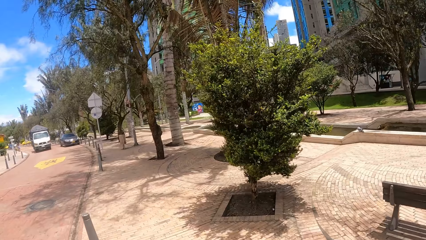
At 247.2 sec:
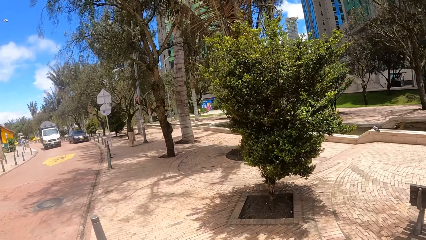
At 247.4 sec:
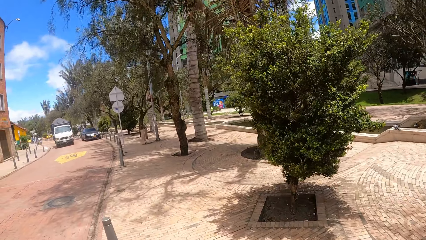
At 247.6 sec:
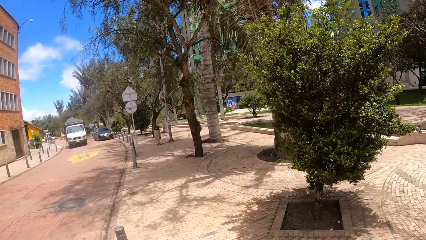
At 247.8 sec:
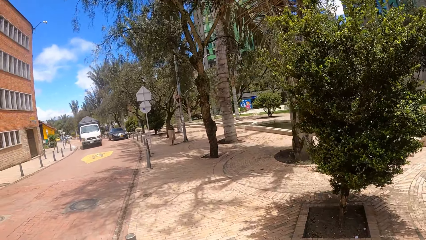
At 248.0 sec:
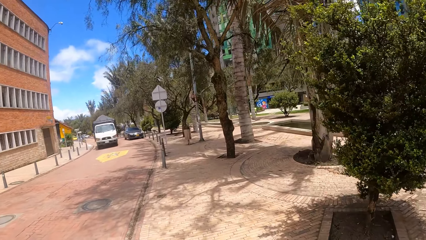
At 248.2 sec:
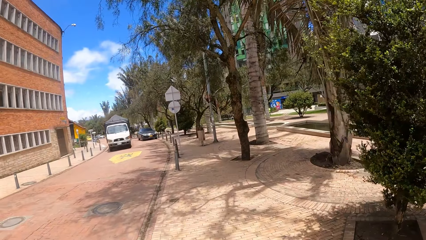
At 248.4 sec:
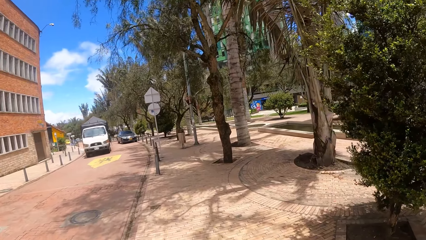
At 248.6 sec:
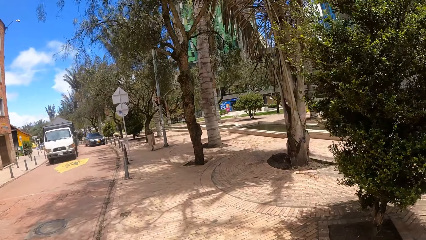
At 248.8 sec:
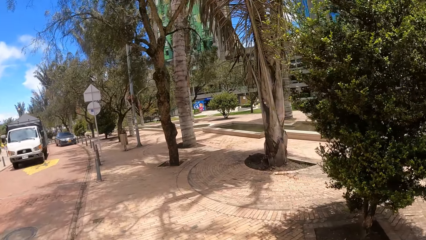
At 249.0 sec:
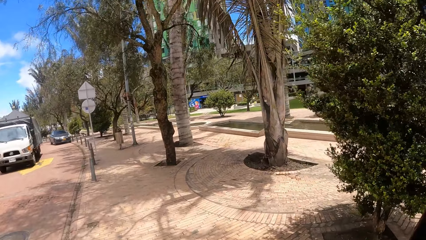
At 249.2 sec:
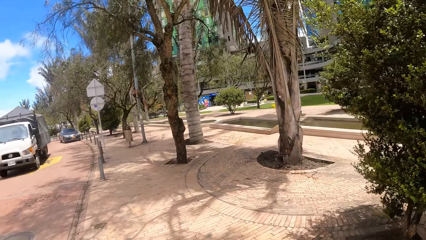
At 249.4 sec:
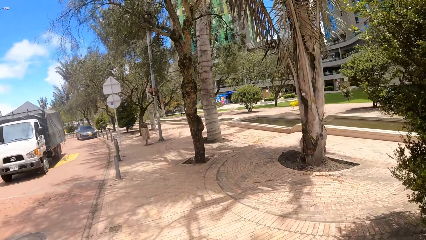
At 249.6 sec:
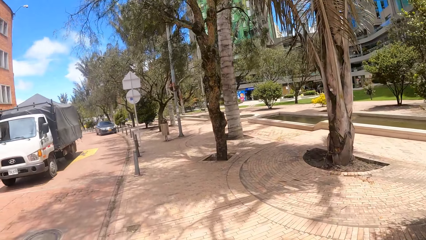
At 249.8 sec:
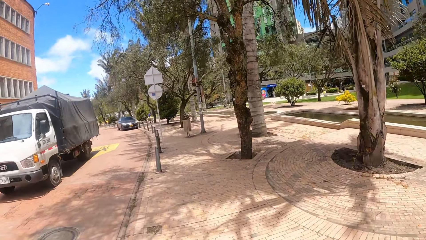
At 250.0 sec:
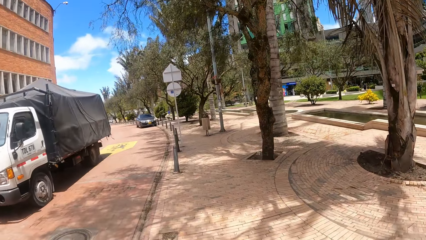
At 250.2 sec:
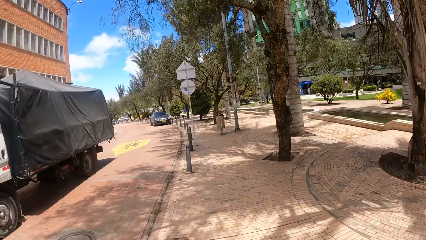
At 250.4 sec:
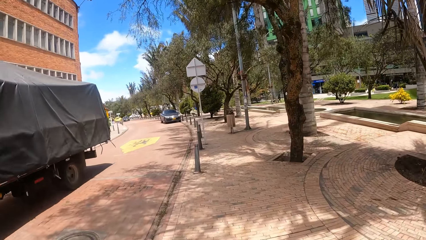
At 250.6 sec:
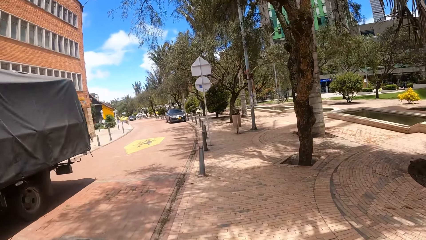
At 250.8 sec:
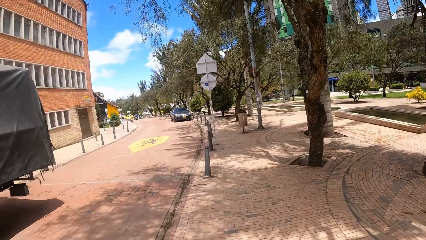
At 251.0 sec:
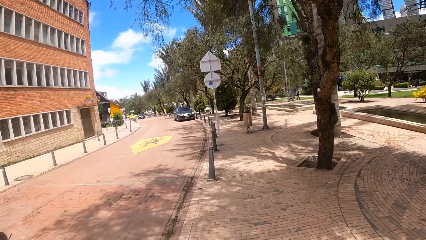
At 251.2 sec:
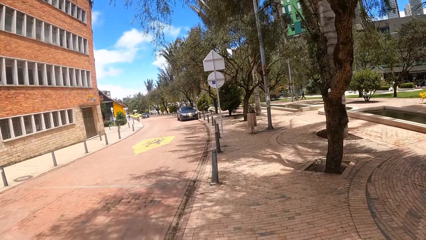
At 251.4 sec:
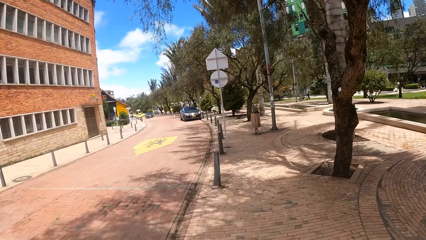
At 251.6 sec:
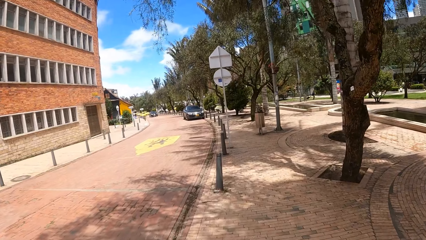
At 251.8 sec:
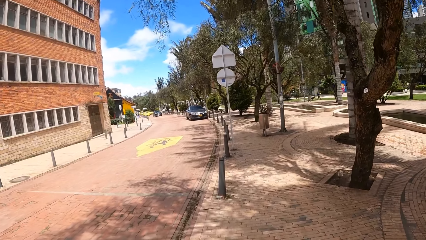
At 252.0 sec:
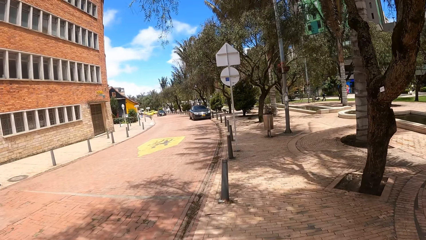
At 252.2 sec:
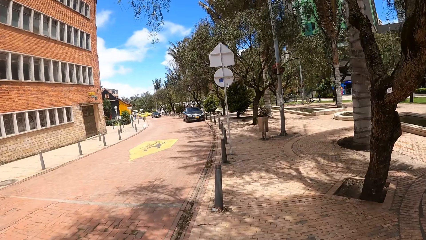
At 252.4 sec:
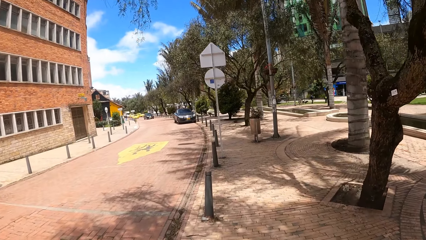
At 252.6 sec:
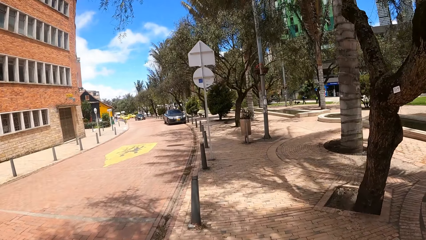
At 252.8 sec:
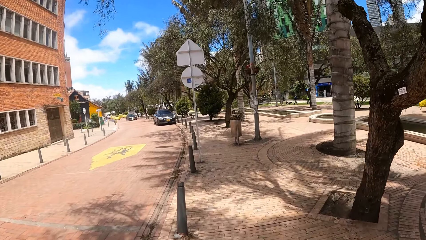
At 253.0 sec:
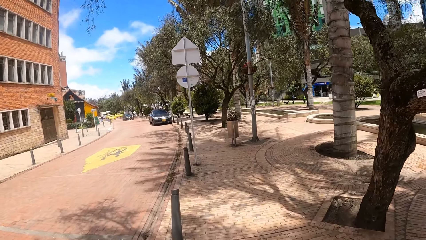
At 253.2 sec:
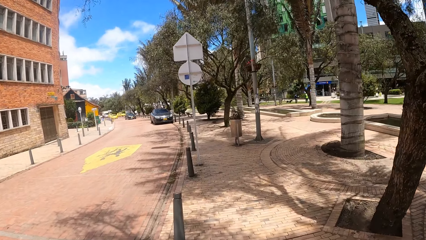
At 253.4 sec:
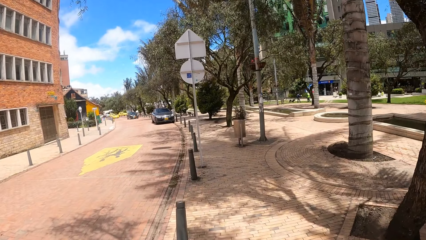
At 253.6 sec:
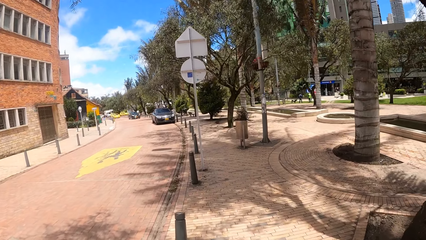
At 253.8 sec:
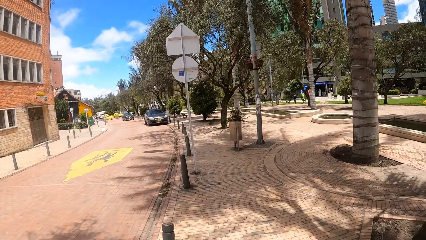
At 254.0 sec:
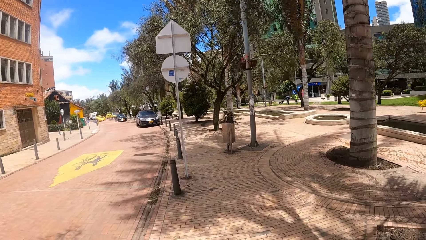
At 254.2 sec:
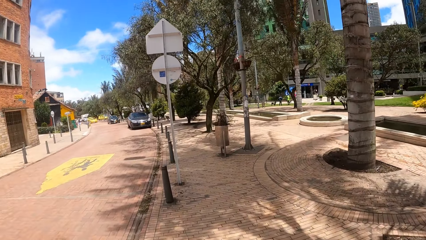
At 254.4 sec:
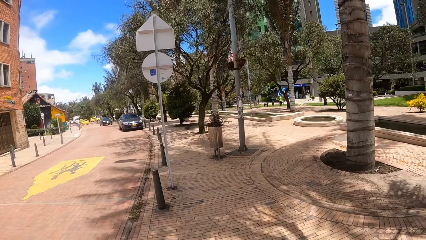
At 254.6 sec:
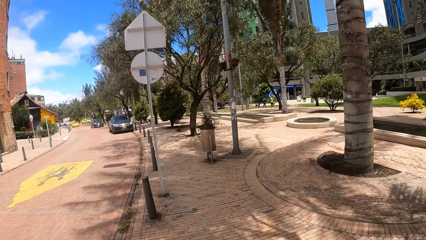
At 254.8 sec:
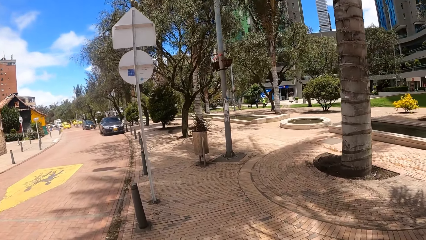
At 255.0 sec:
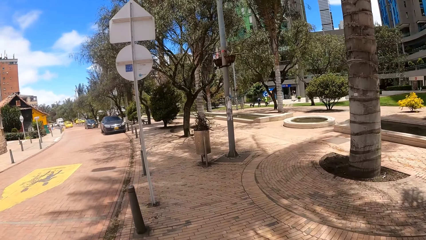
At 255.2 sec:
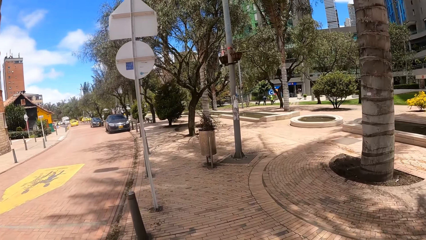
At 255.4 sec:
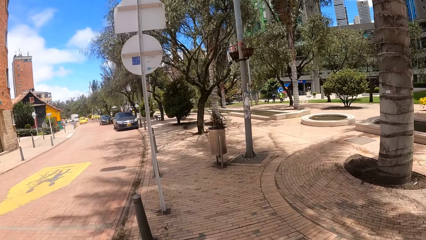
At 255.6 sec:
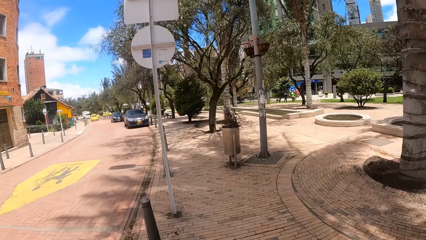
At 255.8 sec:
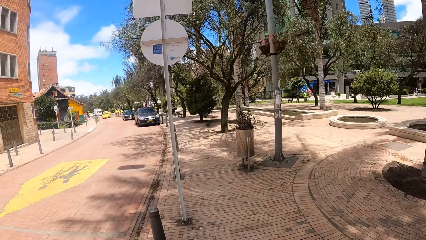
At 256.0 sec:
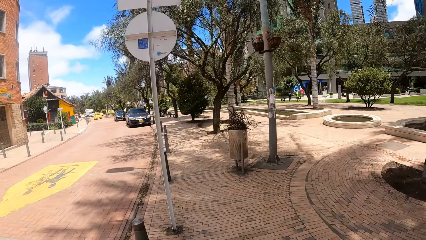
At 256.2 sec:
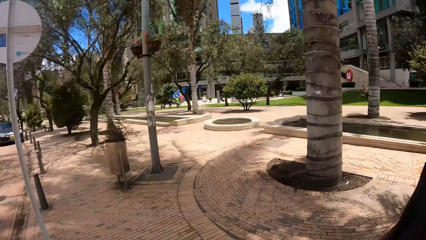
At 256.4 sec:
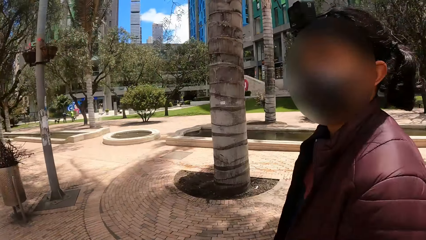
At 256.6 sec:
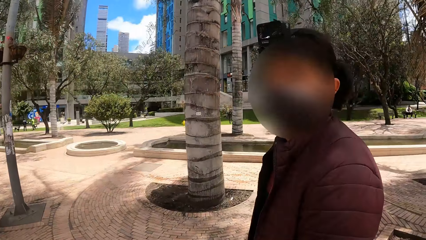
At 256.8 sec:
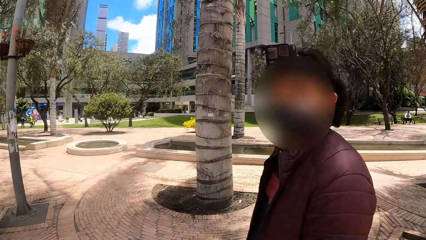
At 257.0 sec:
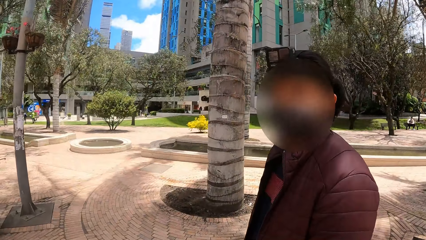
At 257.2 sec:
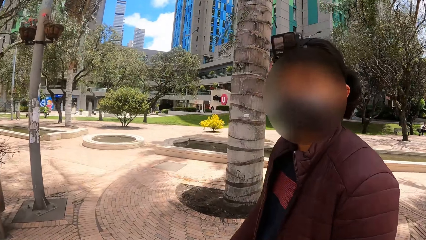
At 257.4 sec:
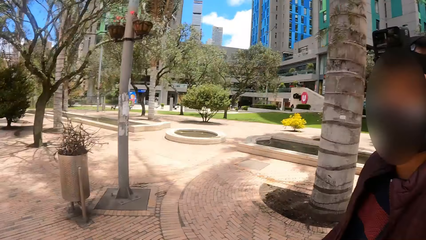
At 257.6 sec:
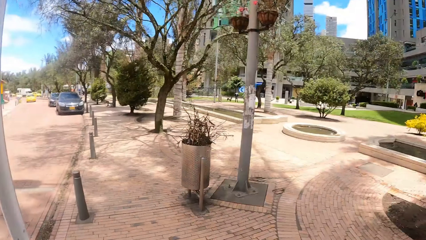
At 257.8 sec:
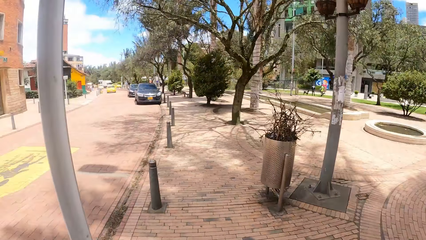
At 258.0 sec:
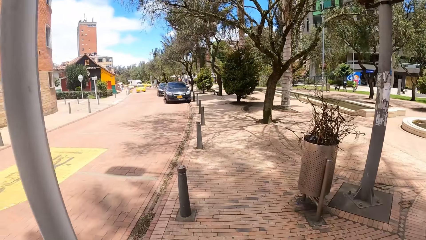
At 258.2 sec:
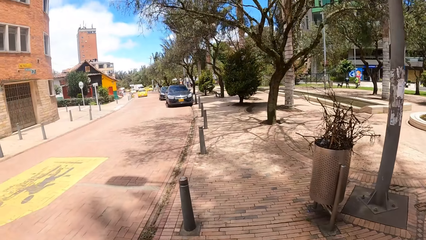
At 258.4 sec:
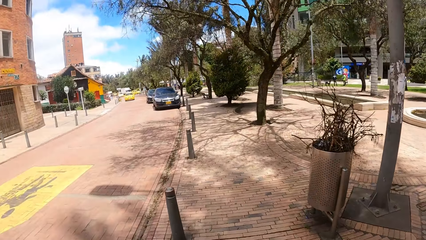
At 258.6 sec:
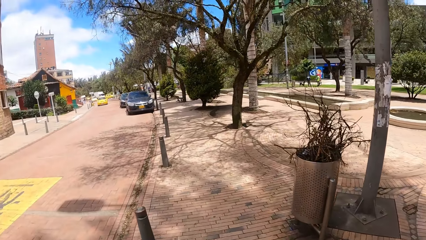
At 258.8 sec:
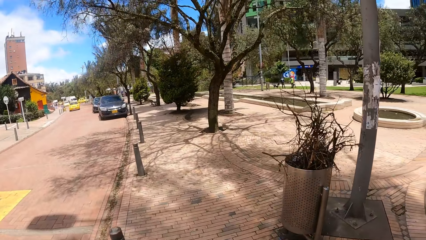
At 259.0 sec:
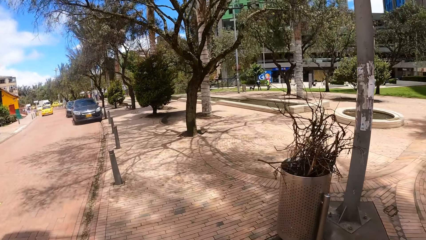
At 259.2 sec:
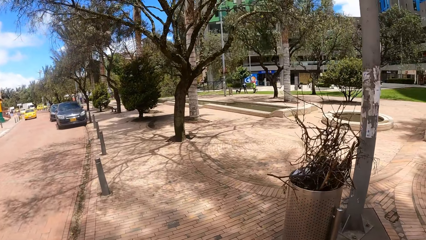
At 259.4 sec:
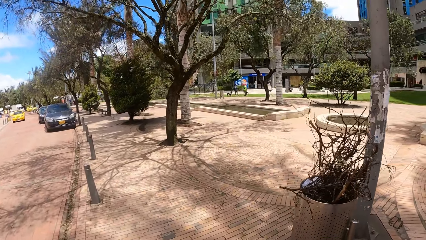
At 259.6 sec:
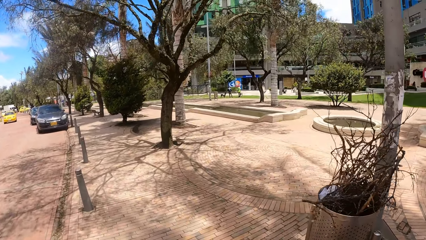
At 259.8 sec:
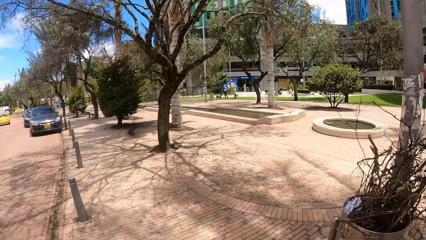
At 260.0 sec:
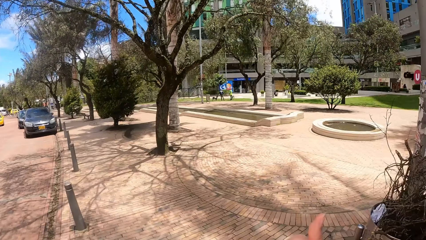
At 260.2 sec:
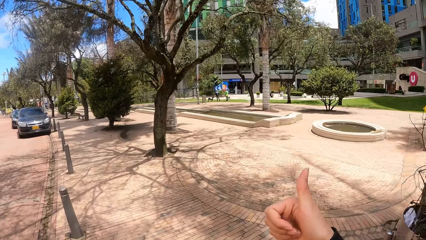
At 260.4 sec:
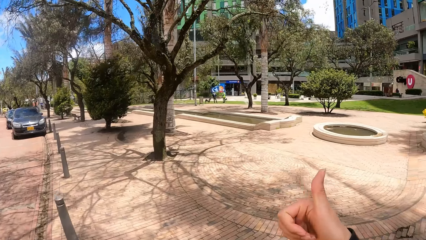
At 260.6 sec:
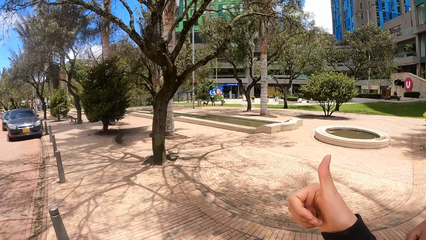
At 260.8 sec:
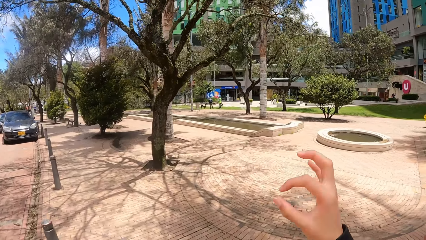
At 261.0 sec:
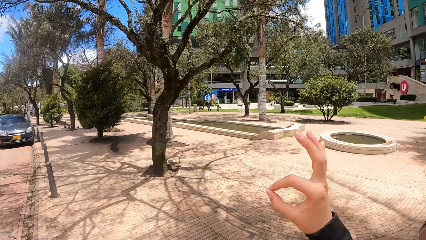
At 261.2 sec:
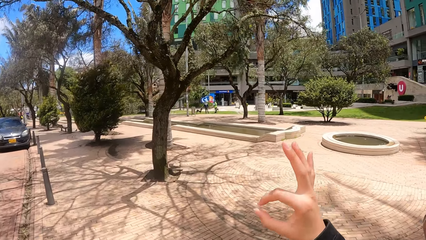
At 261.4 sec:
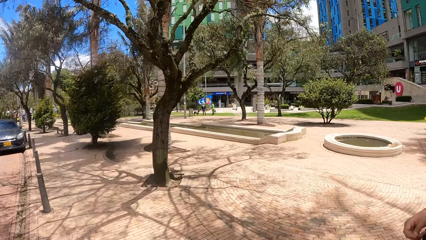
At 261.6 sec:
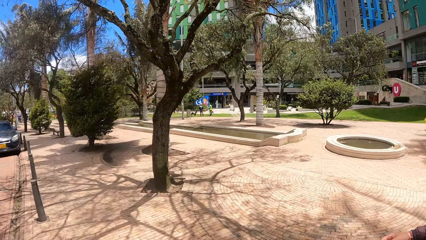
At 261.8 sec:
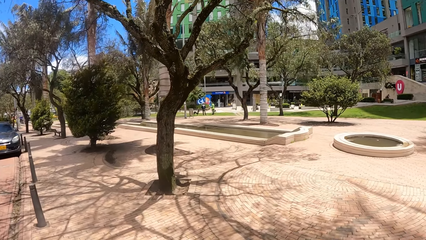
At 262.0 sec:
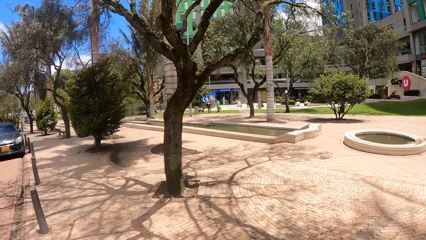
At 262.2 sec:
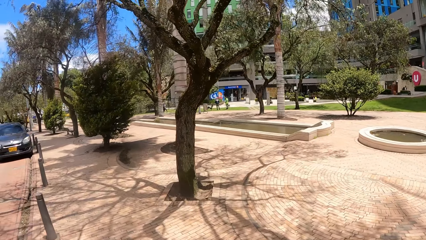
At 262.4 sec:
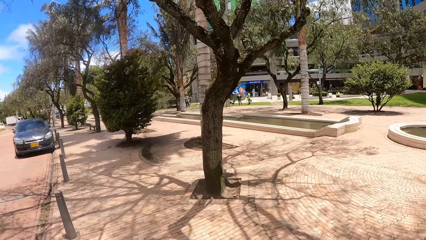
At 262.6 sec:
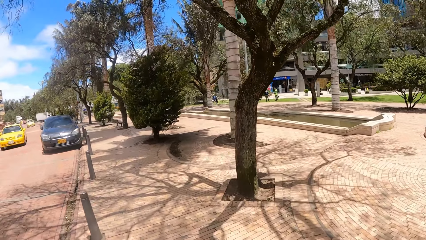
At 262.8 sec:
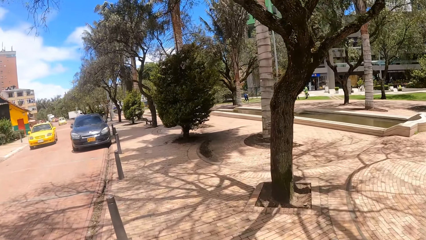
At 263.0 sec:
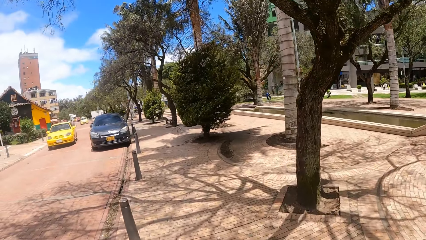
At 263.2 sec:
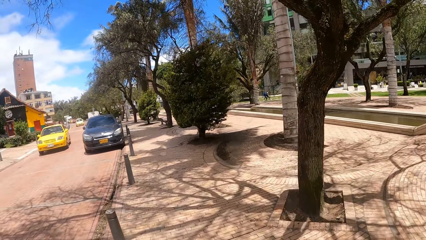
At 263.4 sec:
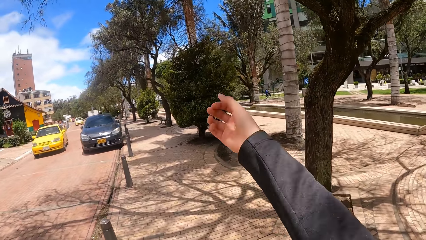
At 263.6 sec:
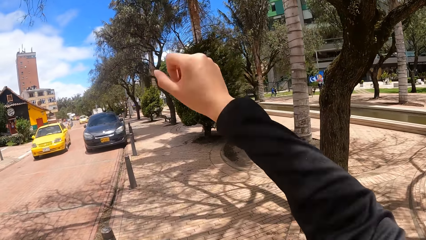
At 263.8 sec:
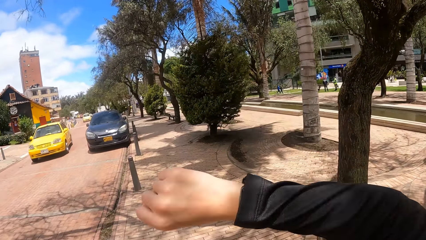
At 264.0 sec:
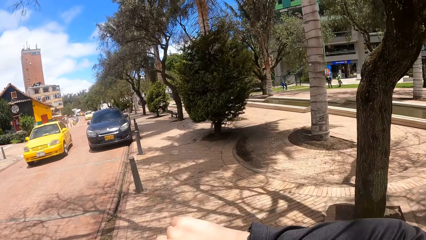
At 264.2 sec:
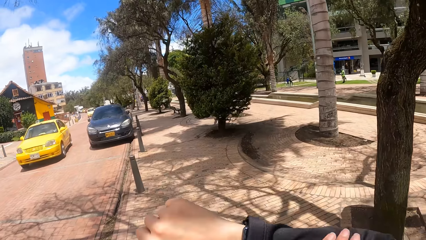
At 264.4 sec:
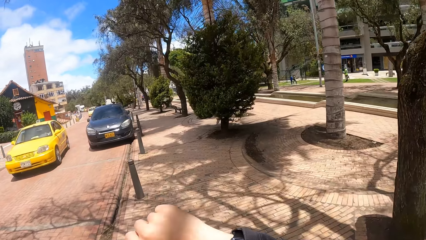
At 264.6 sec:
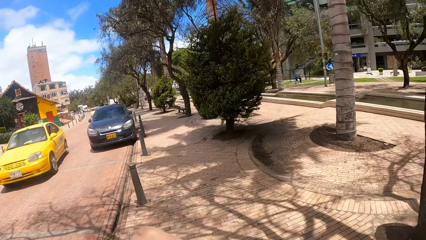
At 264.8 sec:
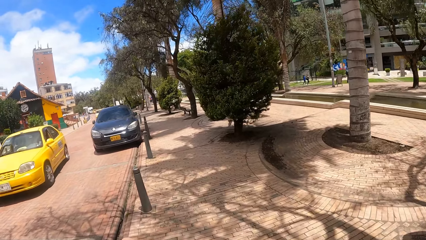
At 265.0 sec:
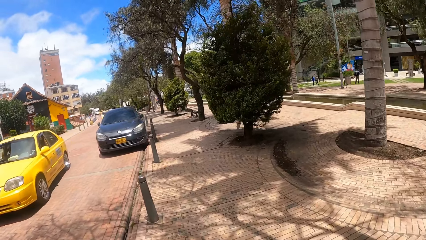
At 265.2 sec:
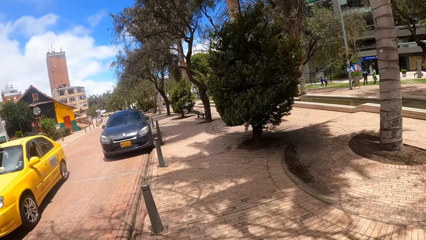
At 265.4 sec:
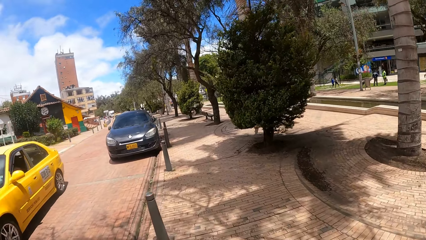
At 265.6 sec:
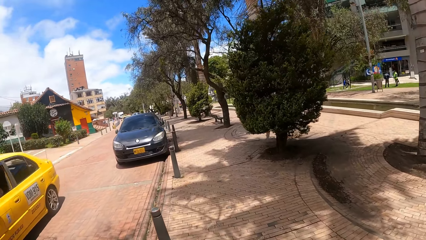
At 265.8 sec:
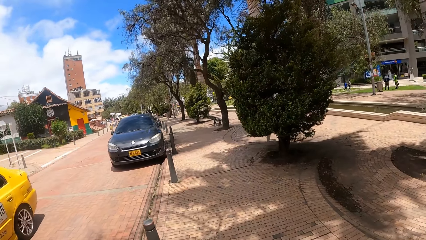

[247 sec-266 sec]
The camera wearer stares outside. They interact with a woman. They walk outside. They look around. They stare outside. The woman moves the fingers of the right hand. She straightens the right hand. The camera wearer looks at the watch.
